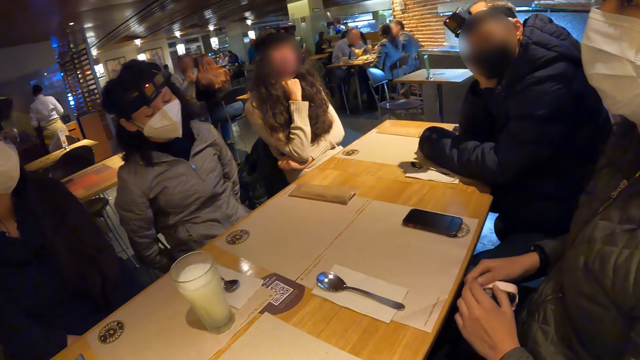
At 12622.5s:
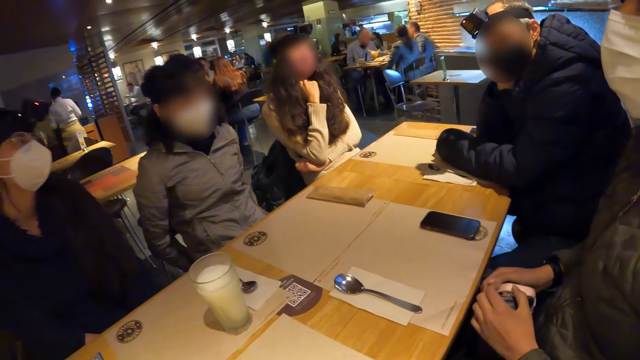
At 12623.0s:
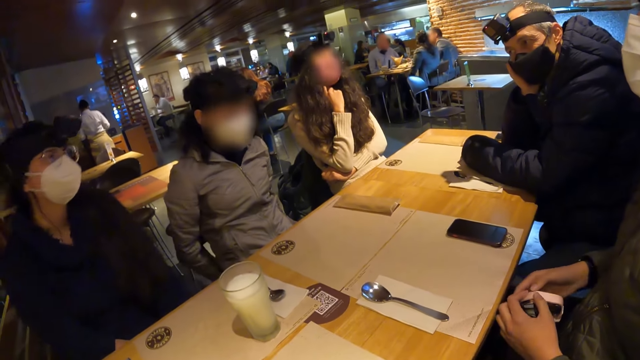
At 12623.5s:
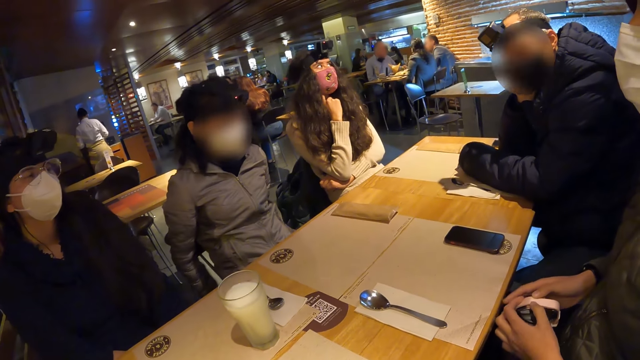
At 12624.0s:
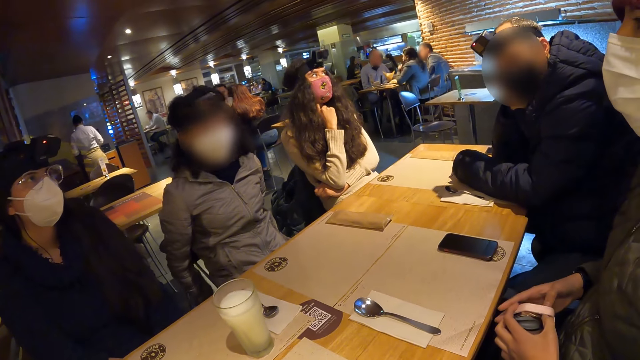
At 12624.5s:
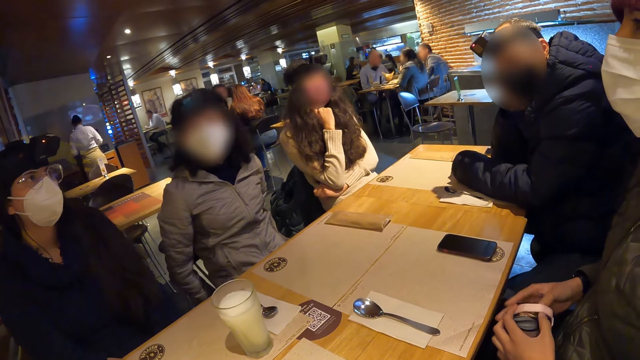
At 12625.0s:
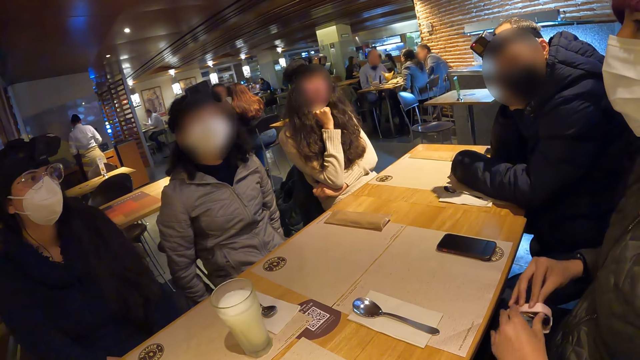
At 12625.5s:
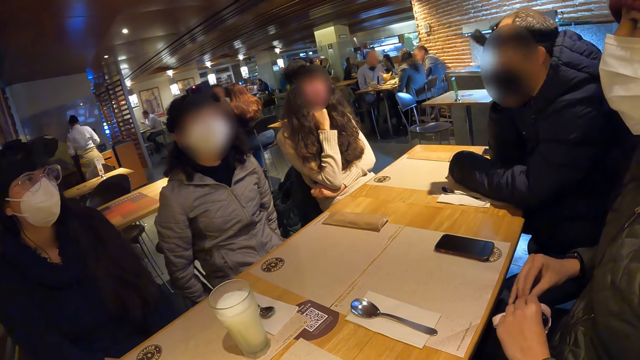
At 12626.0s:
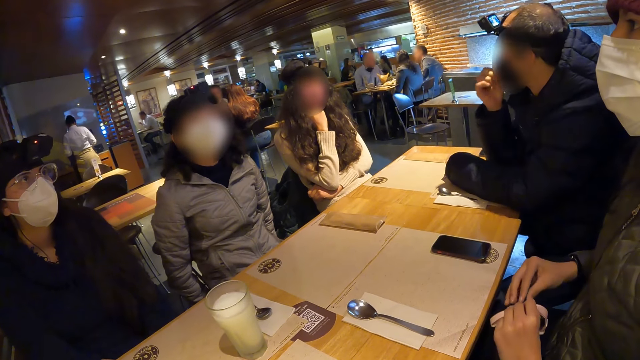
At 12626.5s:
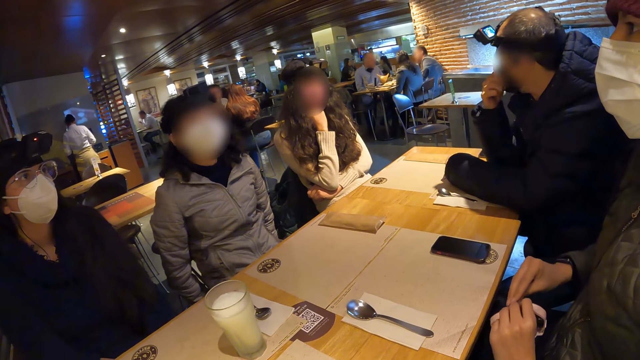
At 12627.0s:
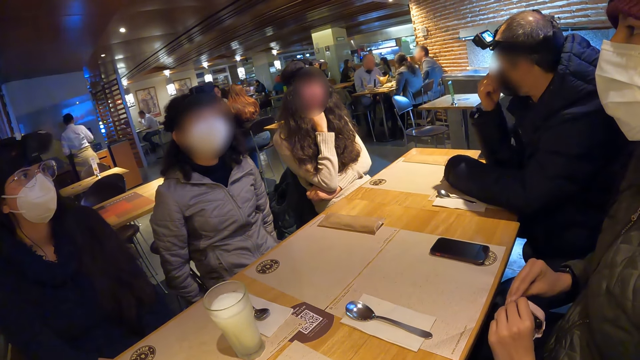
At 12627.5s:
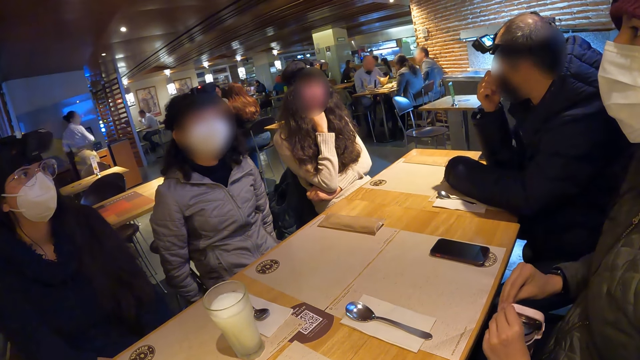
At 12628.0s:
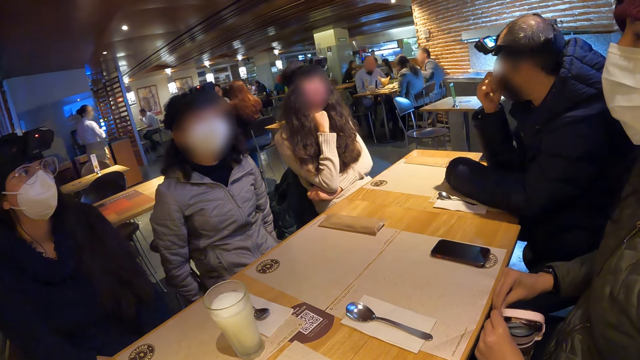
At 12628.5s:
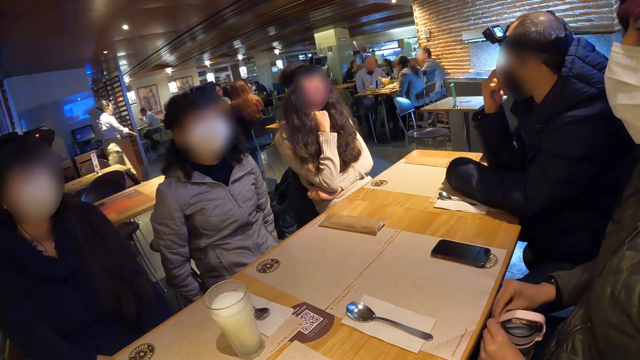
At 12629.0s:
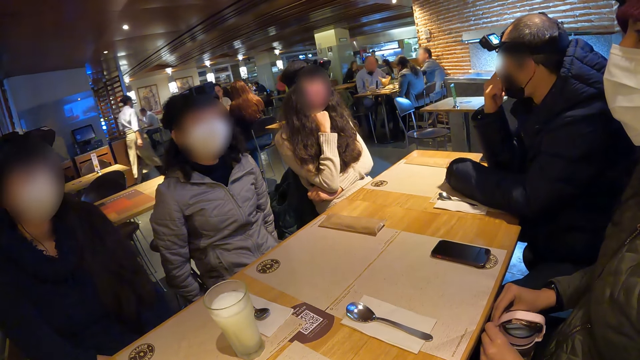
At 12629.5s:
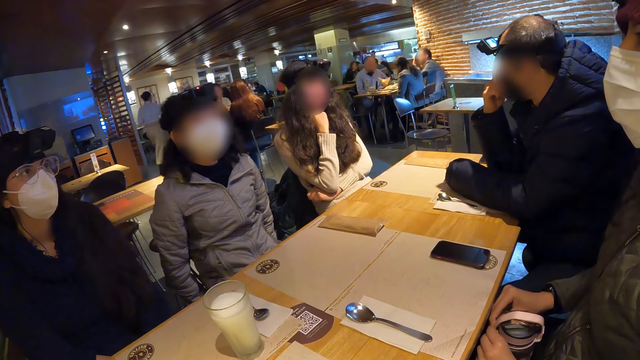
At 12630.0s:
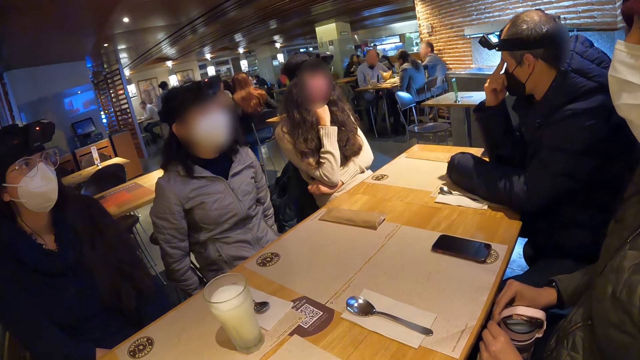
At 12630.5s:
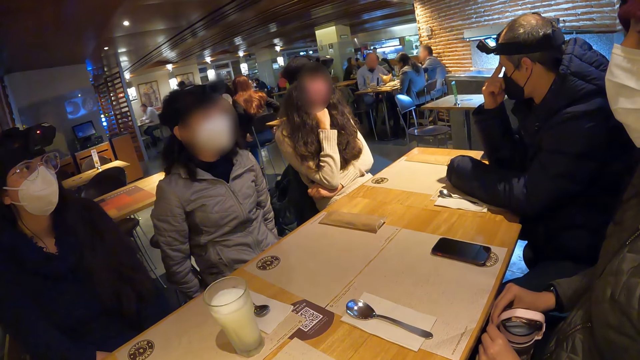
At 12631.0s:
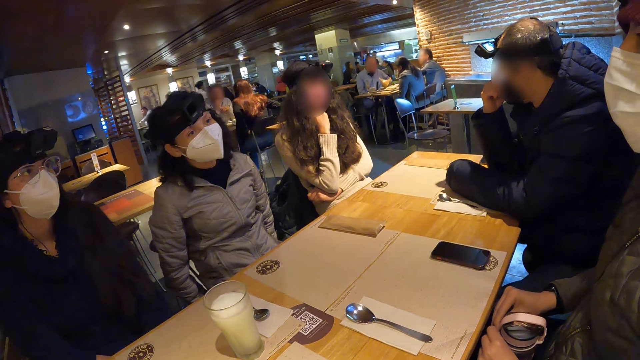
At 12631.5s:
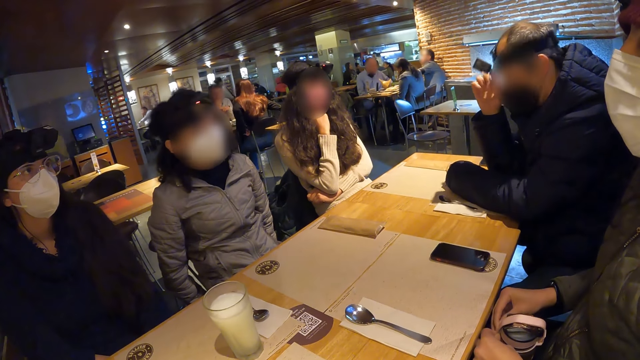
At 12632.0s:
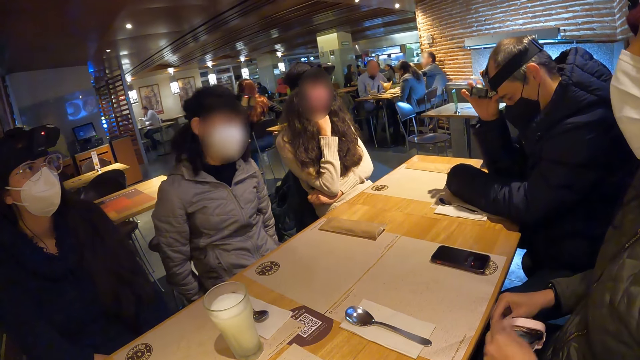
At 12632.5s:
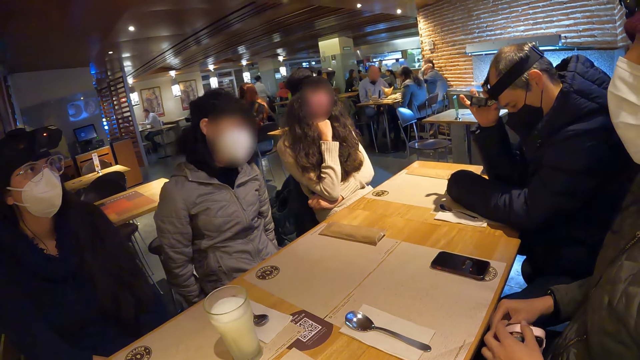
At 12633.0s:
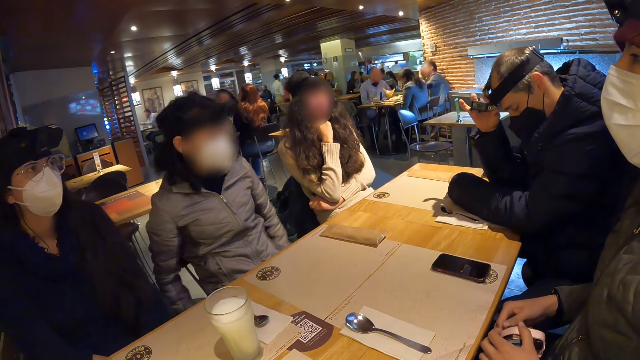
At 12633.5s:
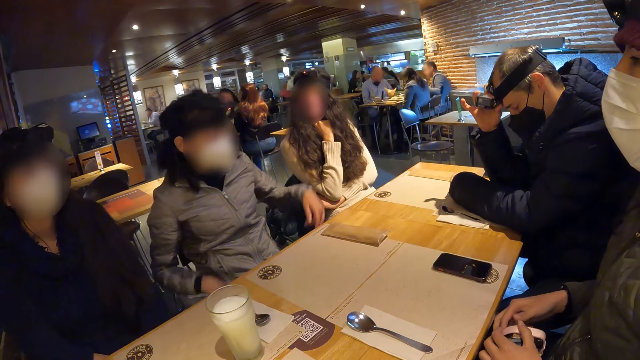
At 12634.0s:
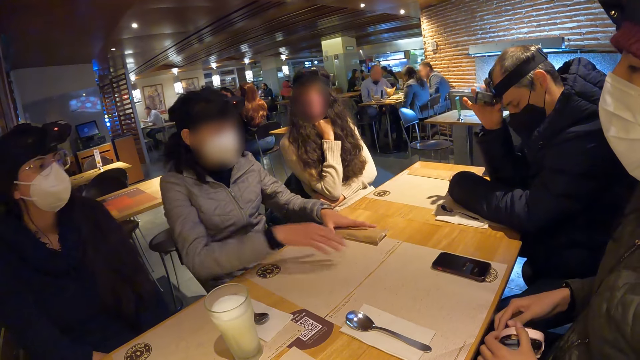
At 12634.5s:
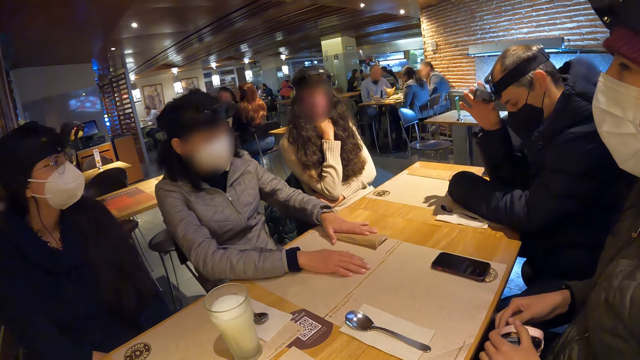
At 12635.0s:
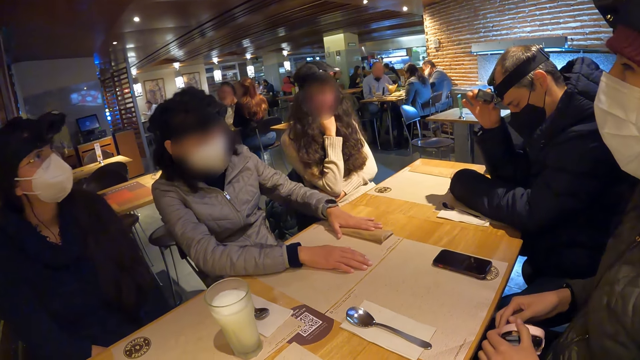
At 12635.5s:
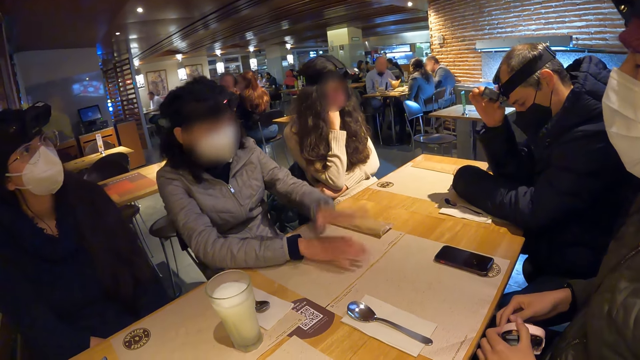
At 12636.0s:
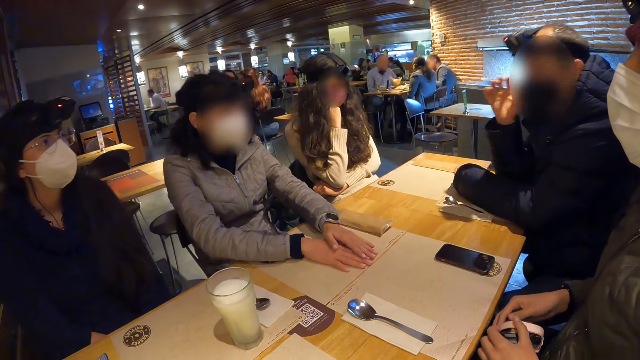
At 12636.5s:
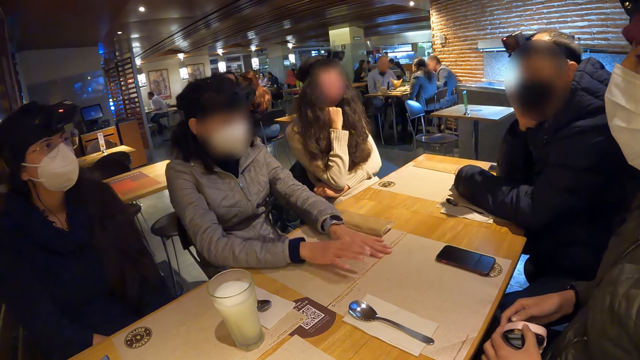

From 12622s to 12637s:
A man adjusts the camera on his head with his right hand. A woman moves an envelope on the table with her left hand.

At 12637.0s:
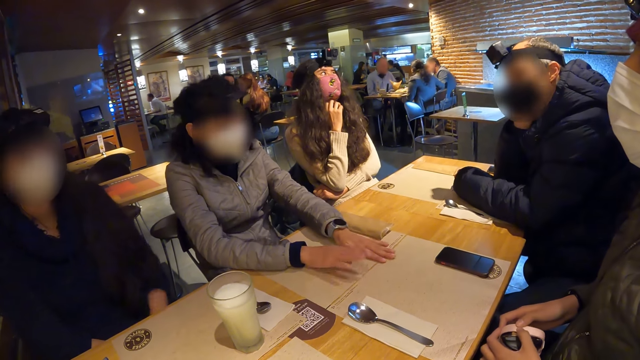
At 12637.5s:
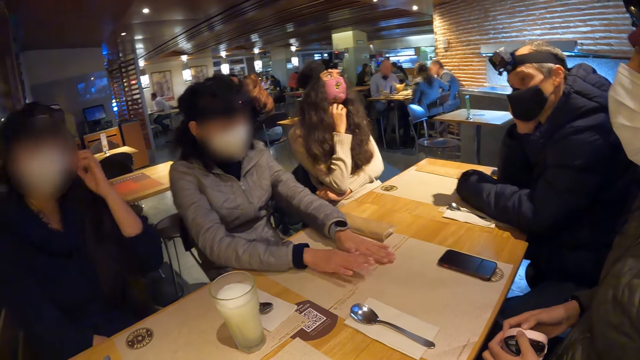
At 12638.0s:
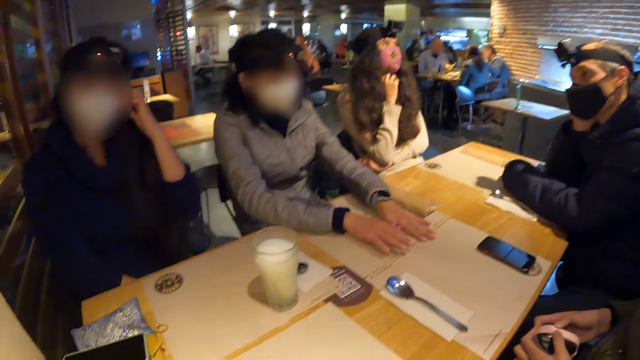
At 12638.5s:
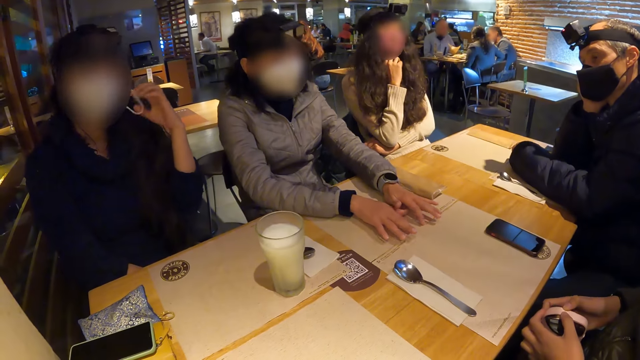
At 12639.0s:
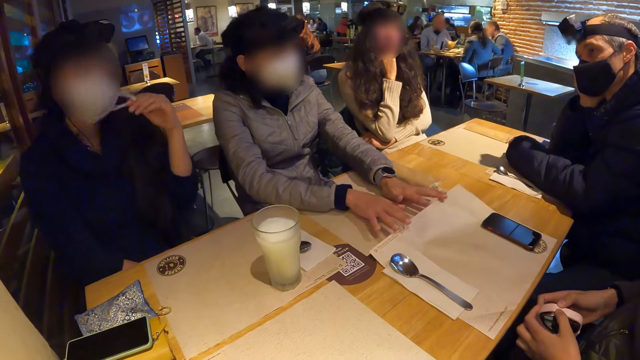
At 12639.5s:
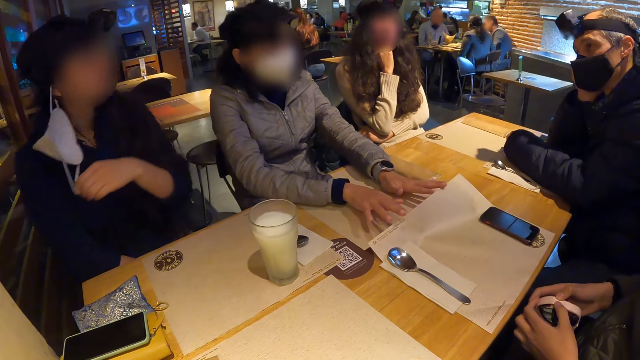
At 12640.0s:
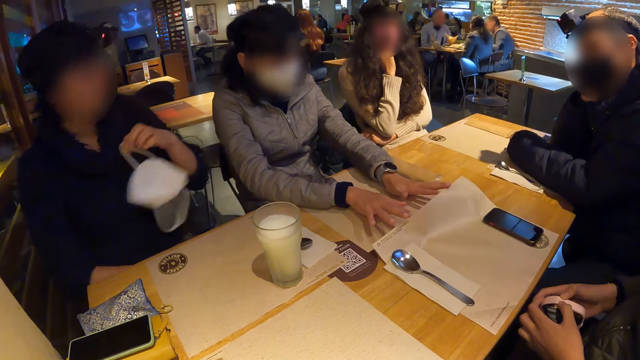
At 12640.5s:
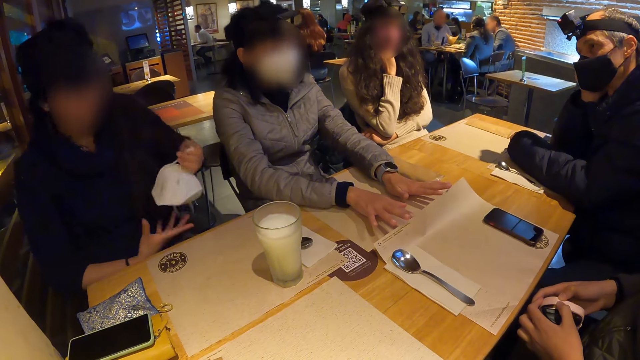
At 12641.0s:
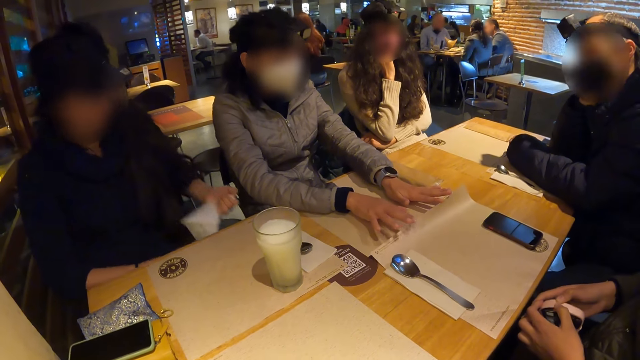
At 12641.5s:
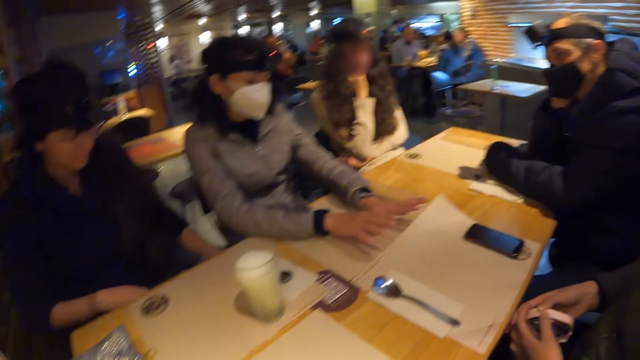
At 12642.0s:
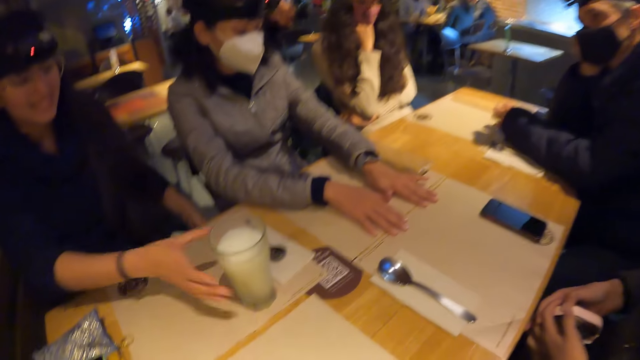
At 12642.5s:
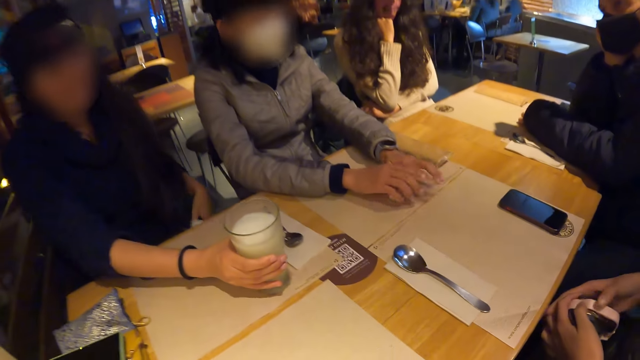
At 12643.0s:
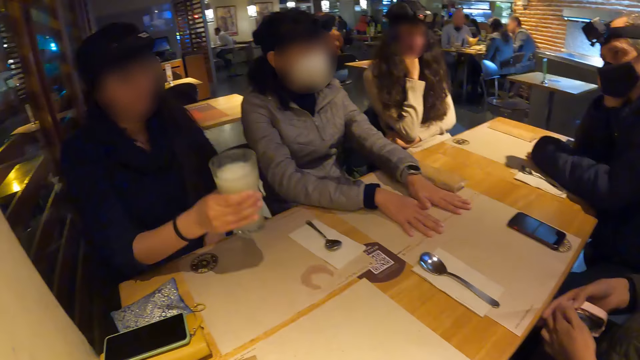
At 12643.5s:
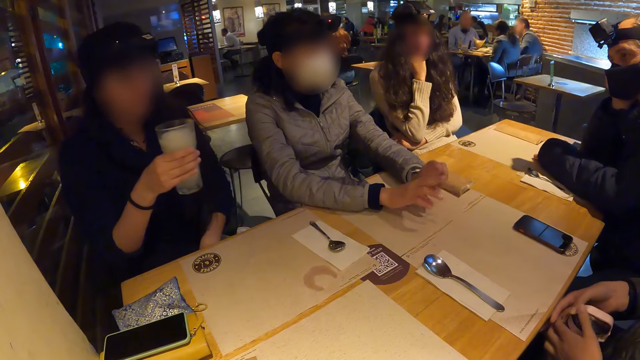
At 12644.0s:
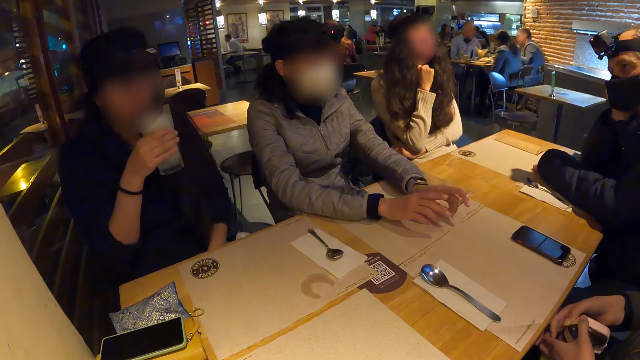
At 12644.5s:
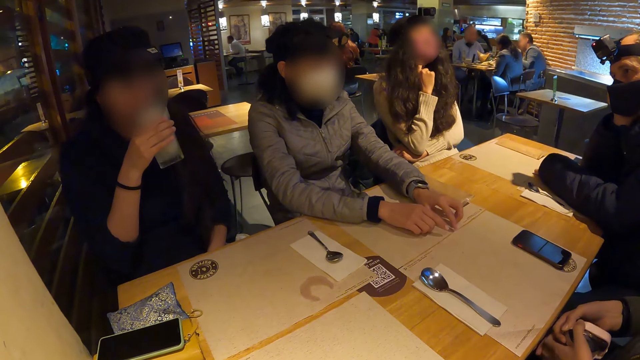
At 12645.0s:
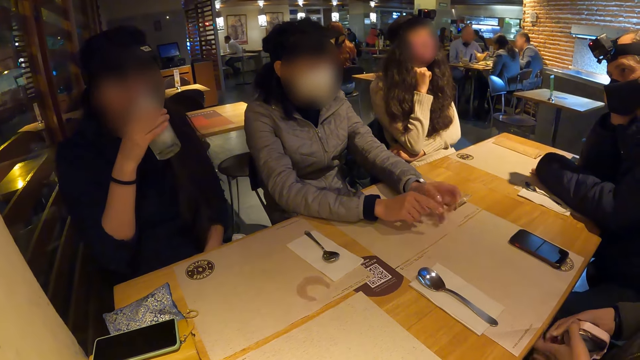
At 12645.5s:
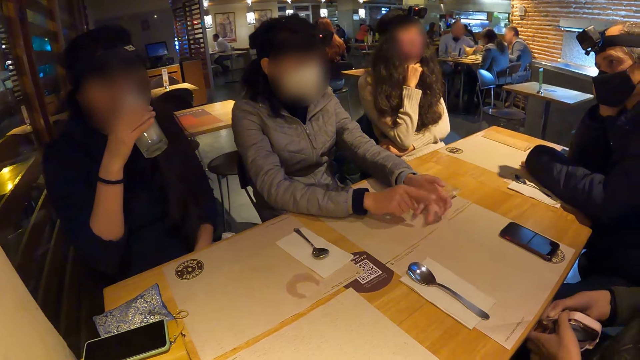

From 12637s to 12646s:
A woman removes a nose mask from her face with her left hand. Another woman adjusts a table mat with her hands on the table. The first woman picks up a cup of juice from the table with her right hand. The first woman drinks from the cup of juice in her right hand.
